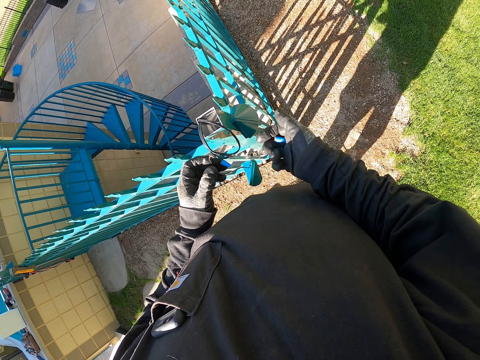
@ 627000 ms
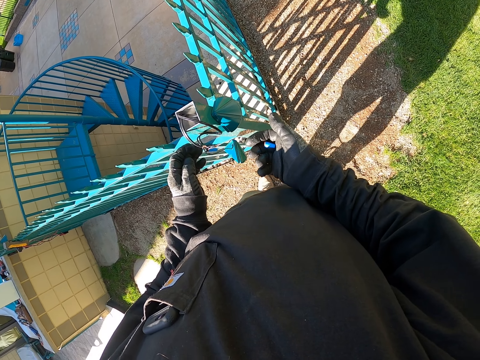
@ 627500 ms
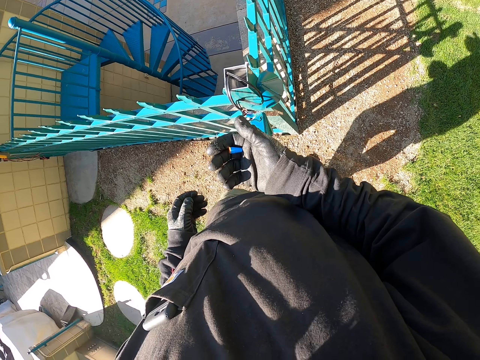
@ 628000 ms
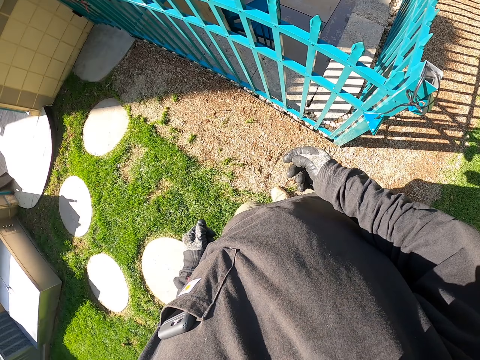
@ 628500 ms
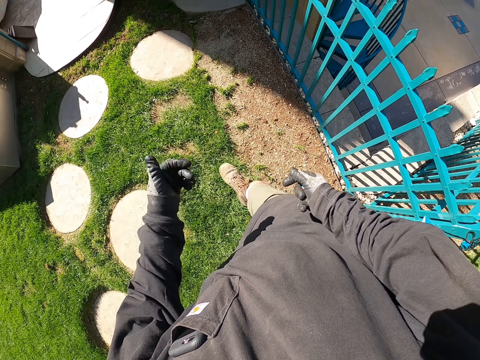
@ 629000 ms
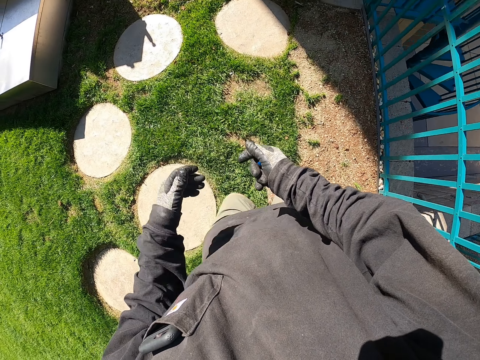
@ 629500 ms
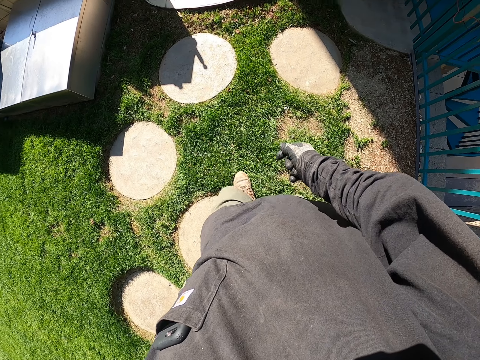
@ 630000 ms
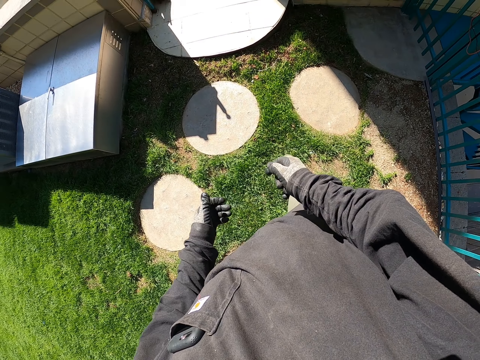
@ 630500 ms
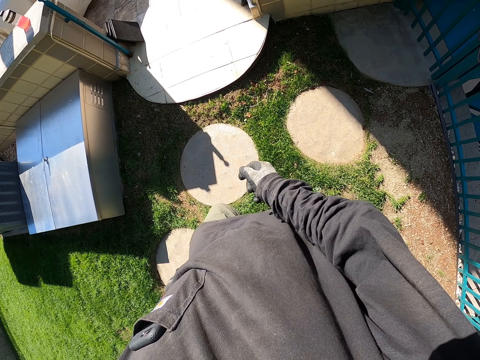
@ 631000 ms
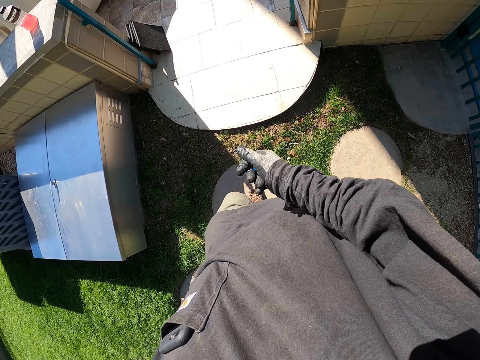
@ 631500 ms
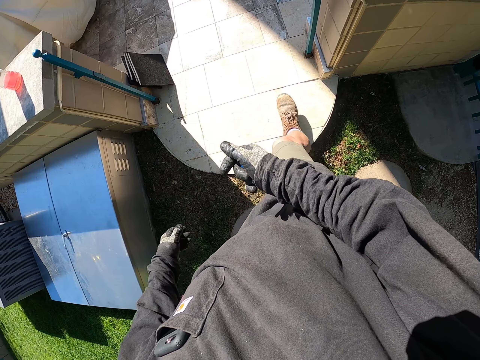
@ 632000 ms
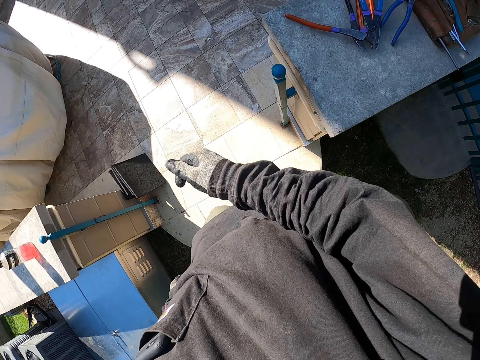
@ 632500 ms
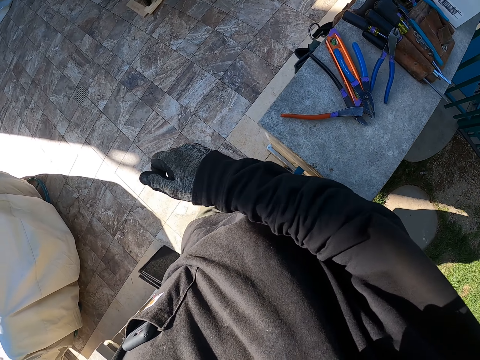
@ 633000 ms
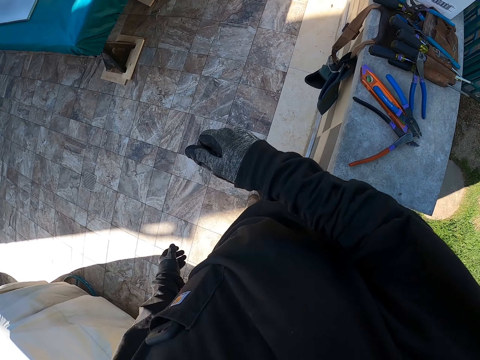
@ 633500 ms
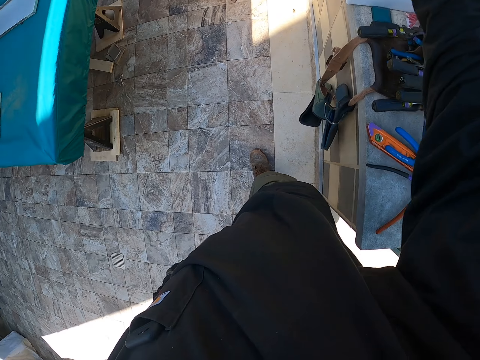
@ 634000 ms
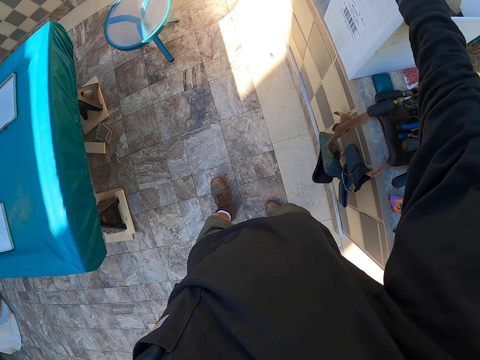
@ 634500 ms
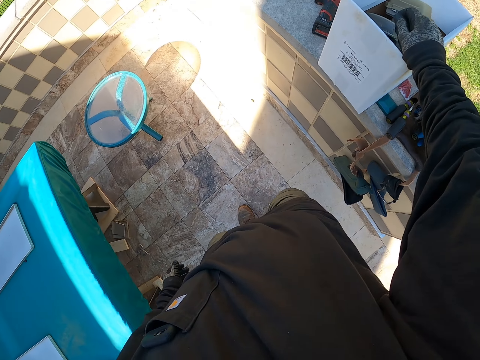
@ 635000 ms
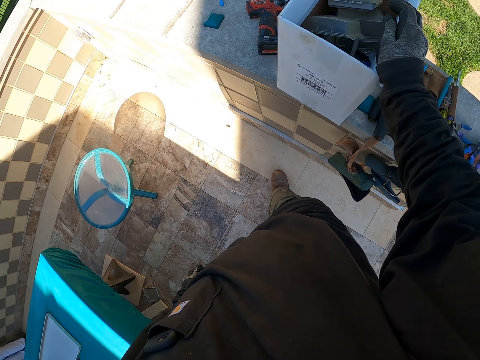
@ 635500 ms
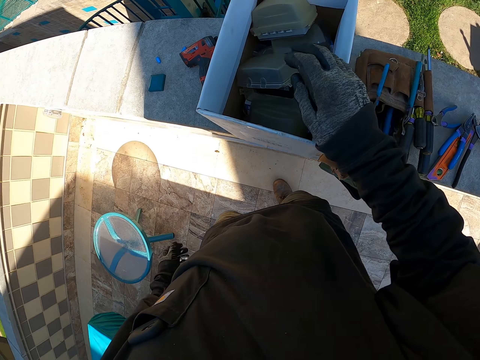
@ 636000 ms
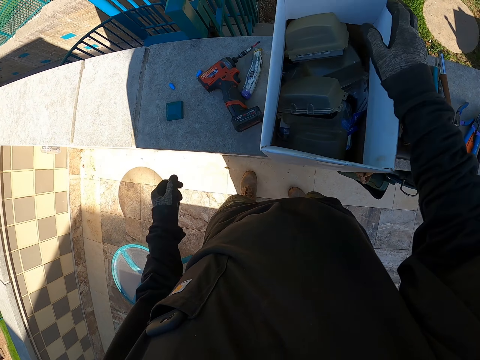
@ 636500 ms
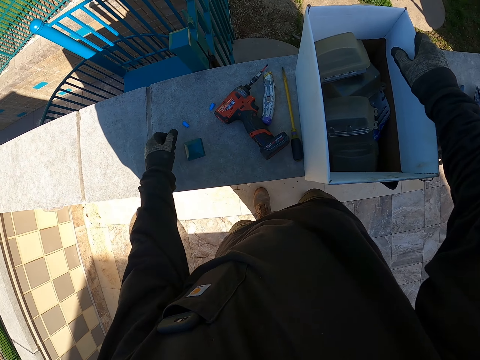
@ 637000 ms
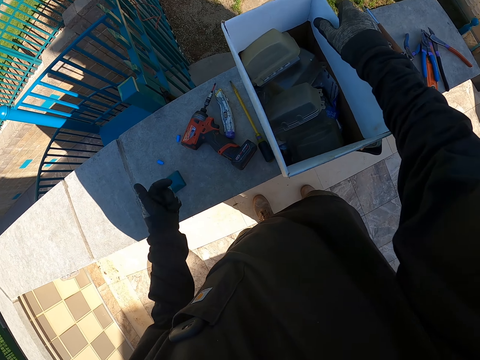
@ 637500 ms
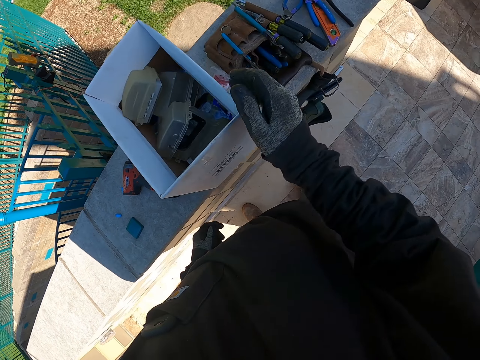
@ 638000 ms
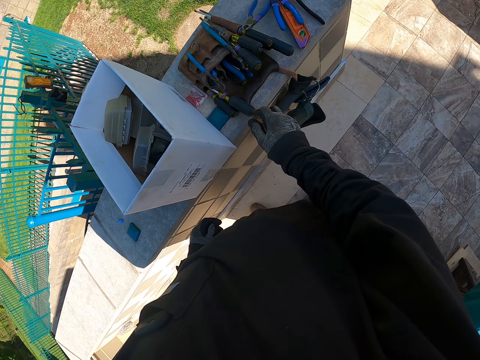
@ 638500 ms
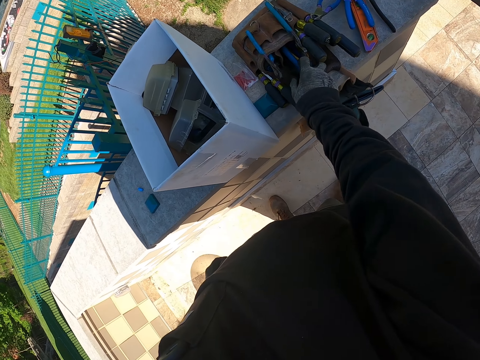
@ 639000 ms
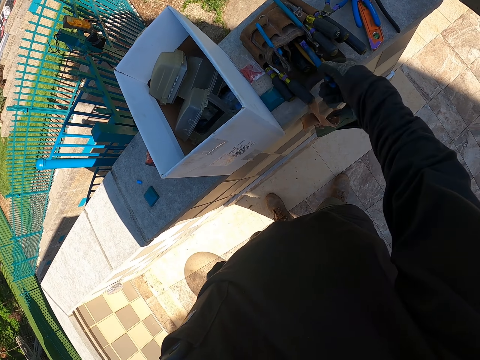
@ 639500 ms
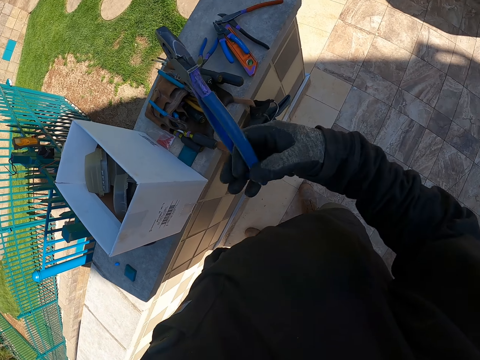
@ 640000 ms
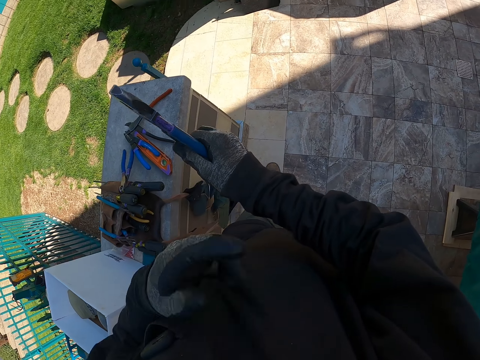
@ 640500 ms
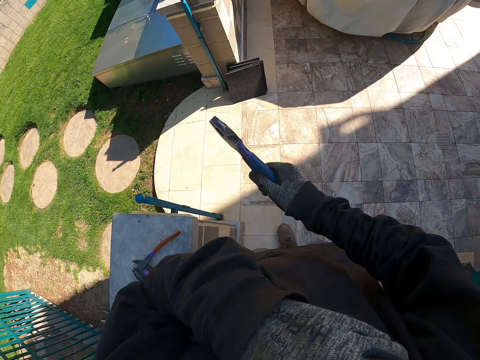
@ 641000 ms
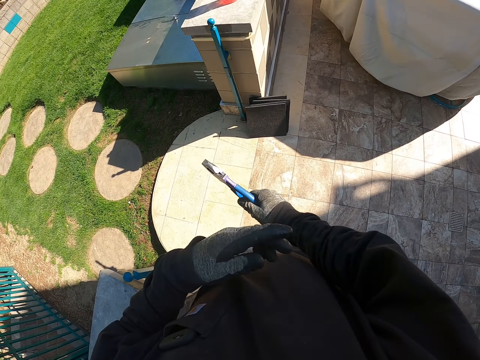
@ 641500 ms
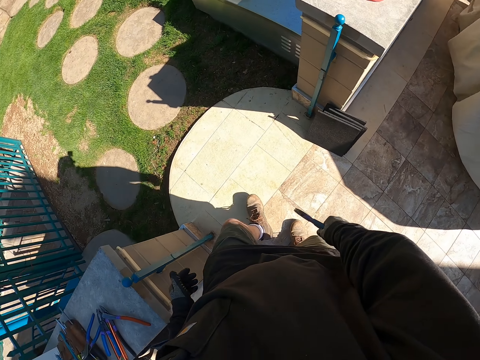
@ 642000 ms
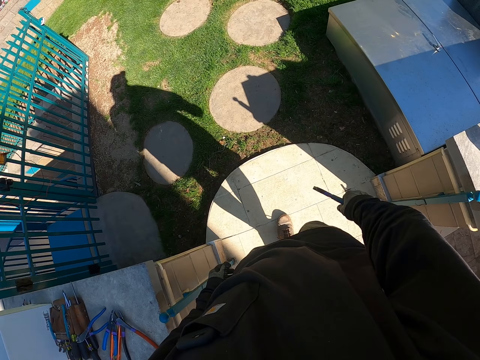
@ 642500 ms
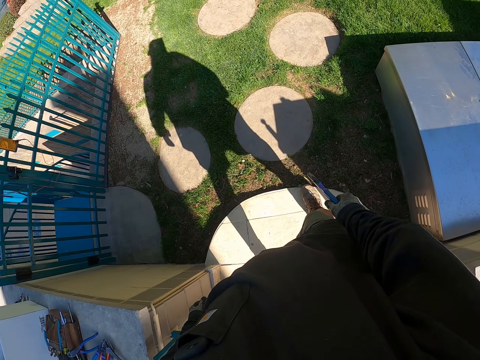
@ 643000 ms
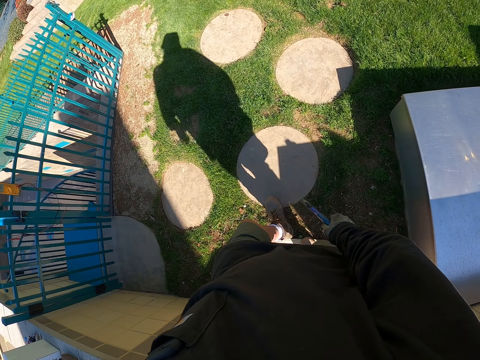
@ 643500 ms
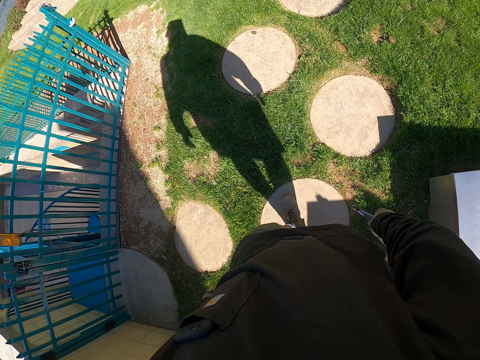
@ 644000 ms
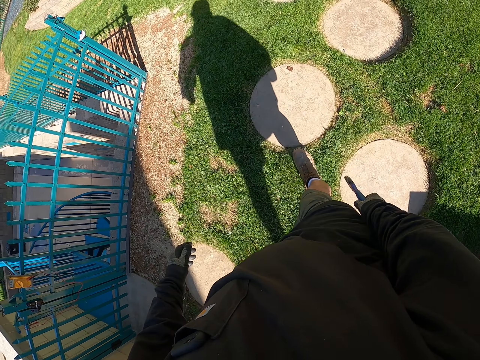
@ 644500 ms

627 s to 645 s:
The camera wearer drops the cables. They hold something. They carry the pipe insulator to the box in the house wall. They walk around the compound. They drop the insulator in the box. They move the hand over the insulators on the wall. They take the pliers from the tool belt on the wall. They carry the pliers to the fence.

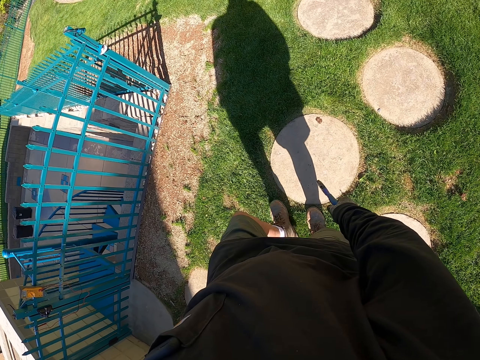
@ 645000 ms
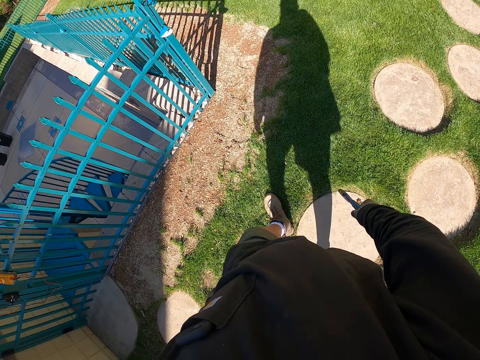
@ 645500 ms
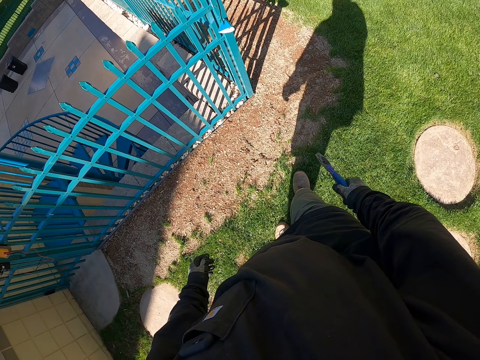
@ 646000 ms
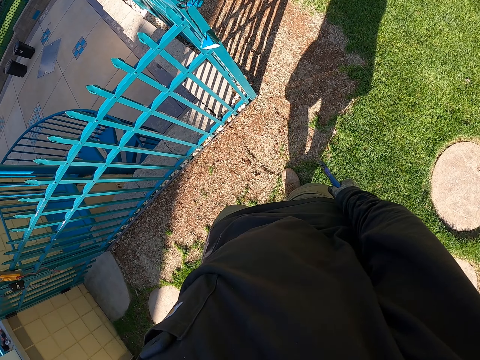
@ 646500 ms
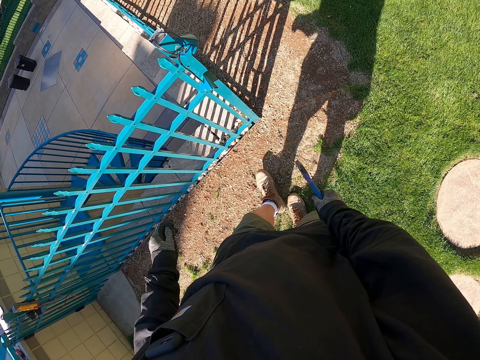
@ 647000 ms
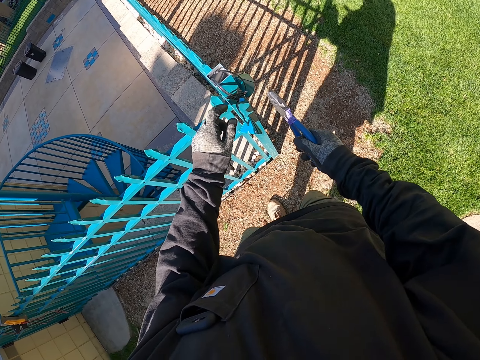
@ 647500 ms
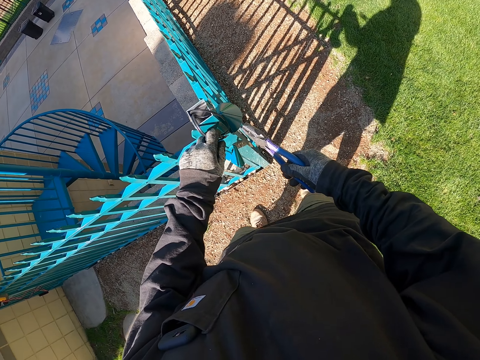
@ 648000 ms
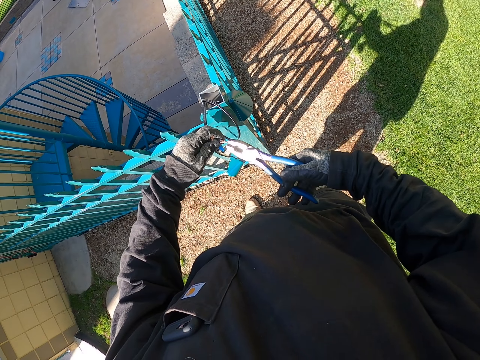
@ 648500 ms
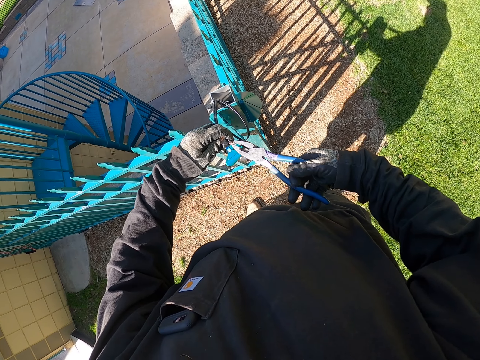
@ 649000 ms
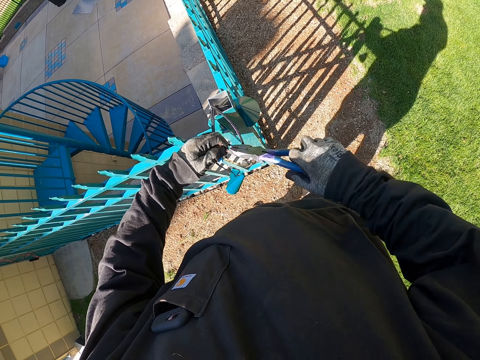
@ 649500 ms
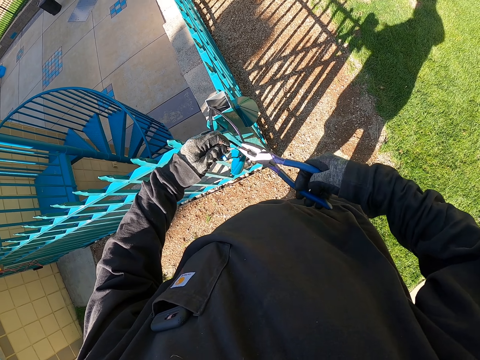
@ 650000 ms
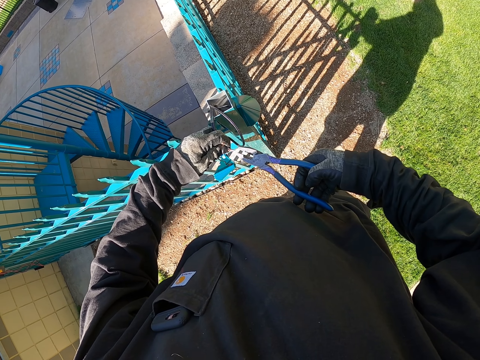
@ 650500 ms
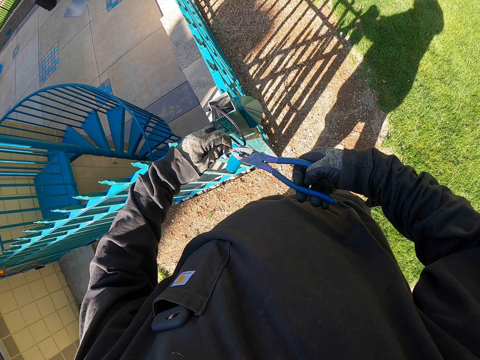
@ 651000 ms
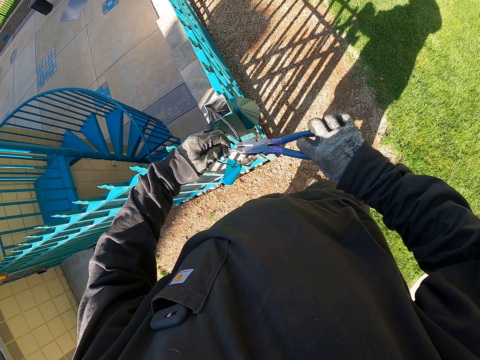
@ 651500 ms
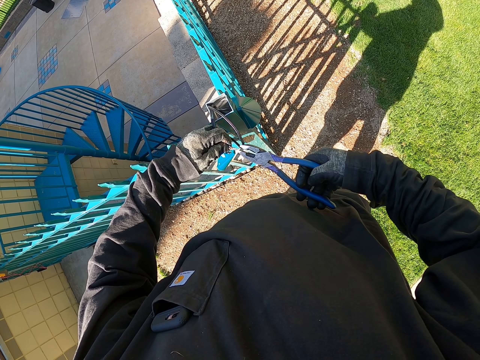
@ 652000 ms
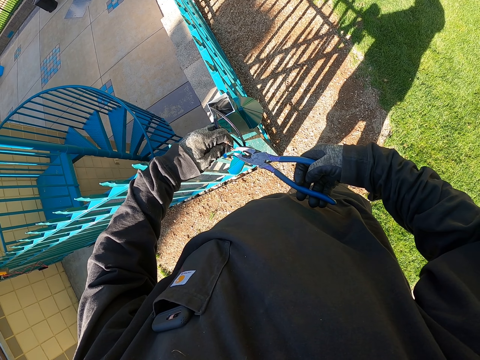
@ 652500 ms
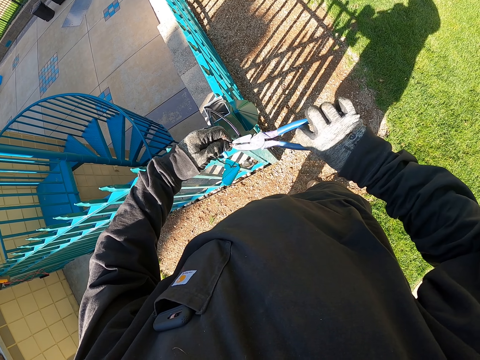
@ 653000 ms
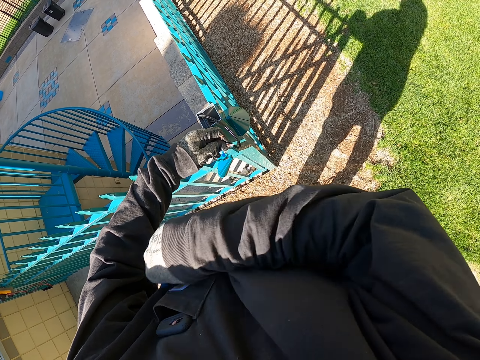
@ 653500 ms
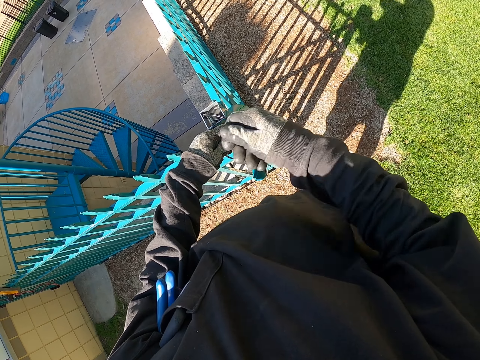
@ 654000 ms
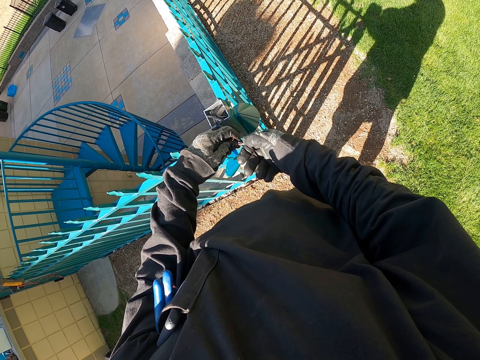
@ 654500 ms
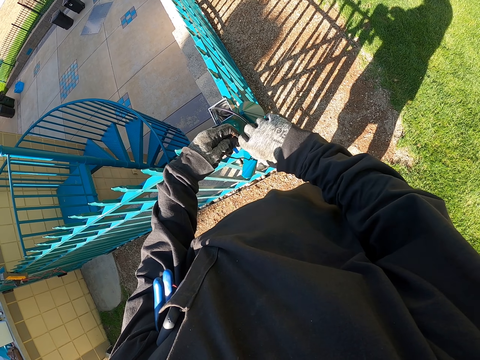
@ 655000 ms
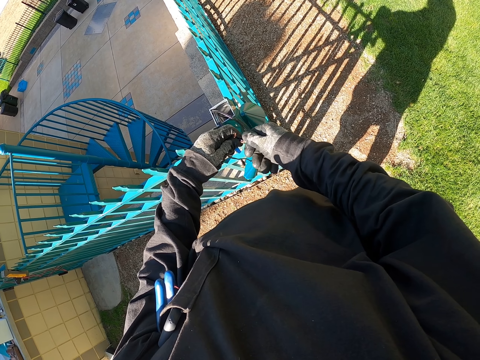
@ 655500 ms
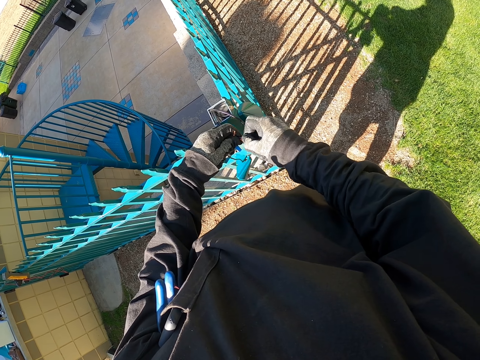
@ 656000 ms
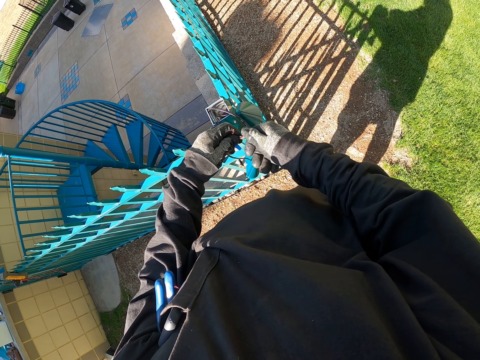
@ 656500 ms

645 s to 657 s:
The camera wearer turns the cable with the pliers. They fix something with the pliers. They hold the pliers on the armpit. They roll the cable edge with the hands. They fix something with the pliers.
